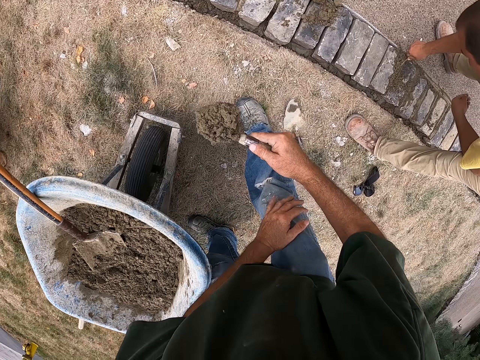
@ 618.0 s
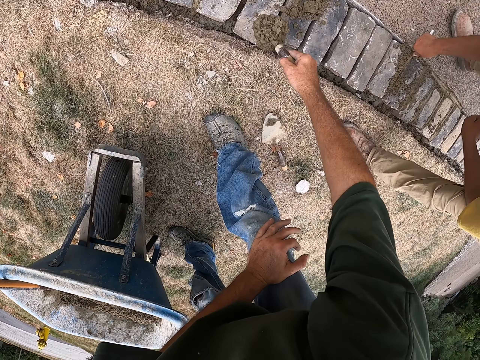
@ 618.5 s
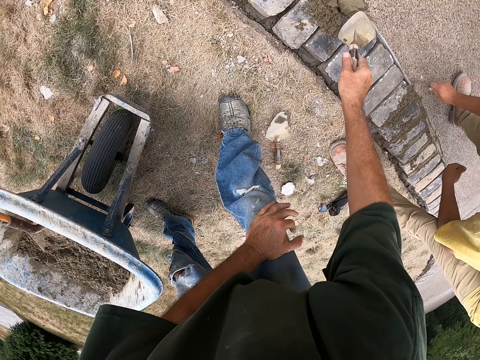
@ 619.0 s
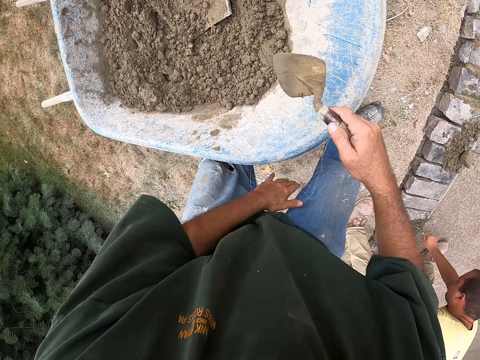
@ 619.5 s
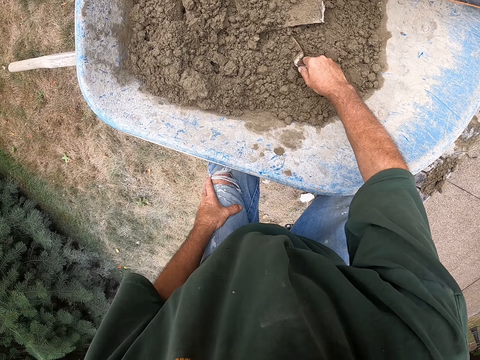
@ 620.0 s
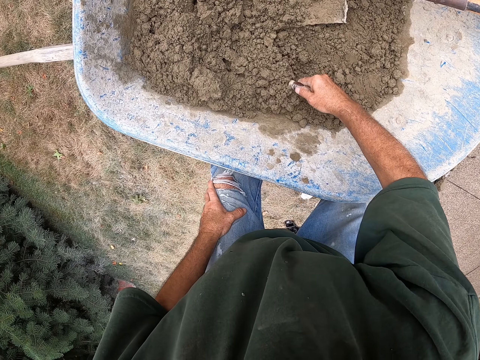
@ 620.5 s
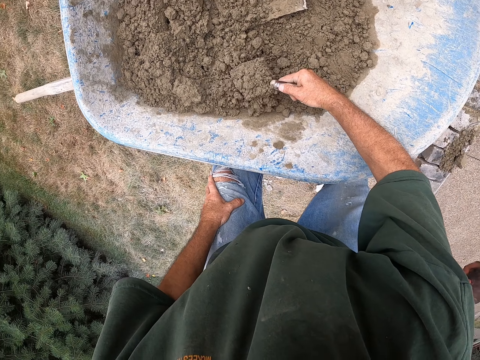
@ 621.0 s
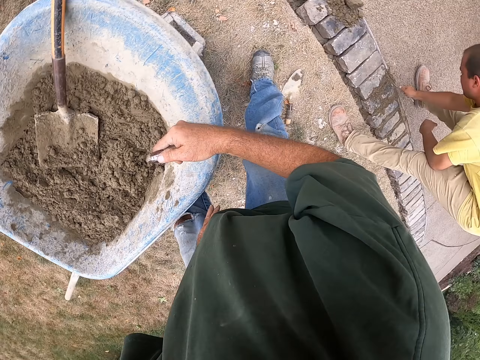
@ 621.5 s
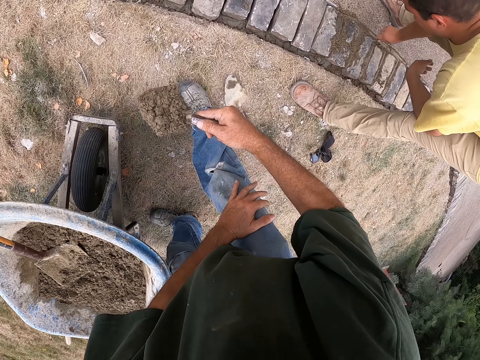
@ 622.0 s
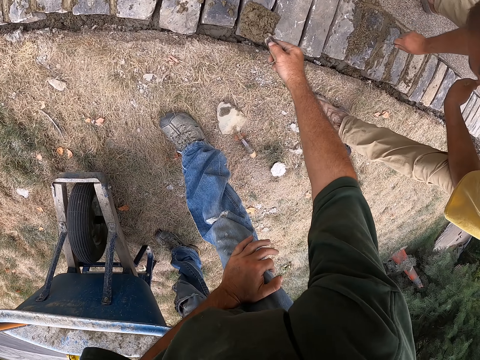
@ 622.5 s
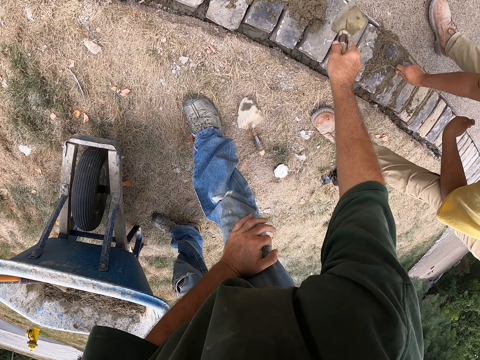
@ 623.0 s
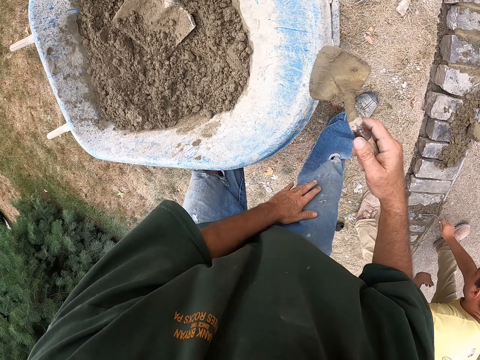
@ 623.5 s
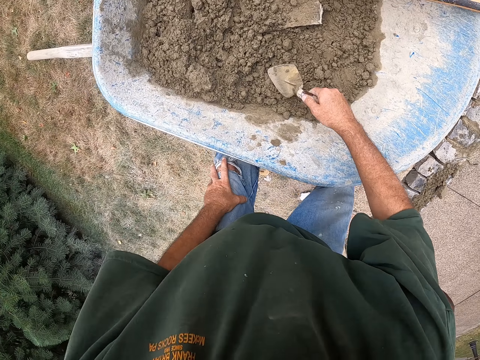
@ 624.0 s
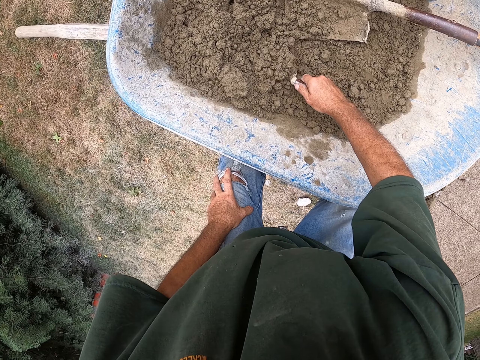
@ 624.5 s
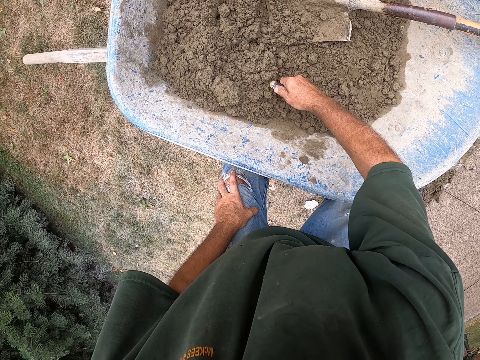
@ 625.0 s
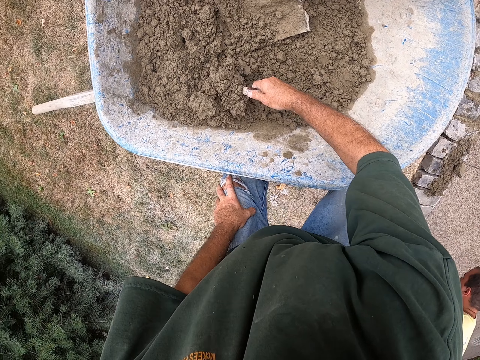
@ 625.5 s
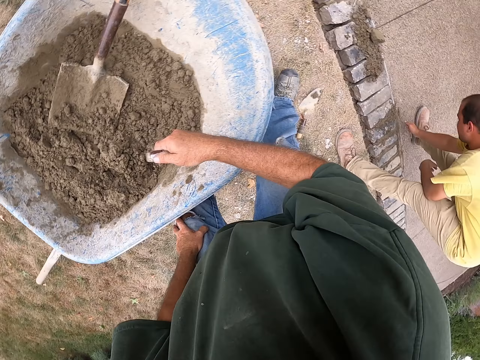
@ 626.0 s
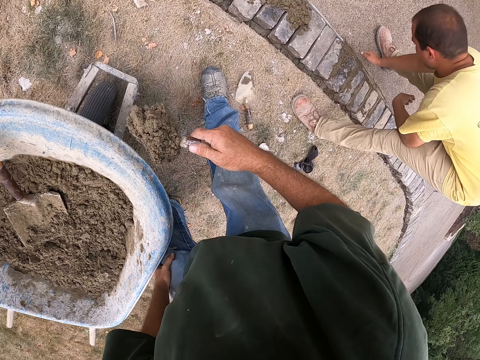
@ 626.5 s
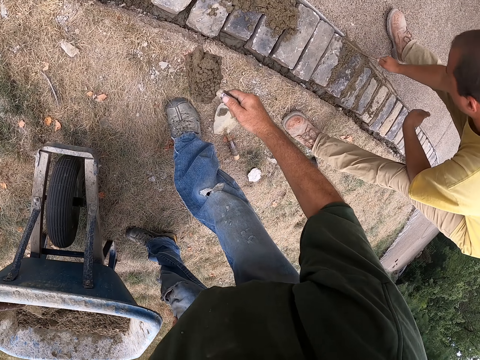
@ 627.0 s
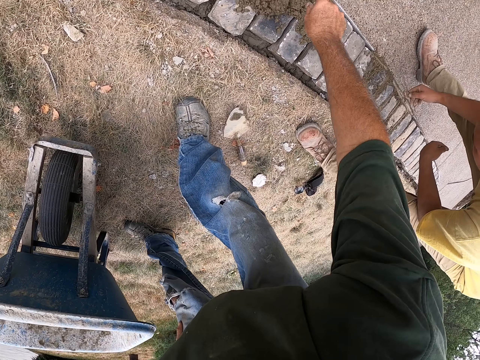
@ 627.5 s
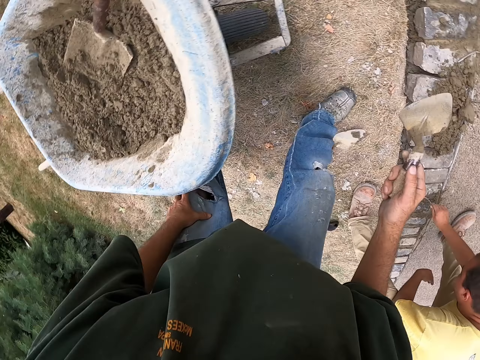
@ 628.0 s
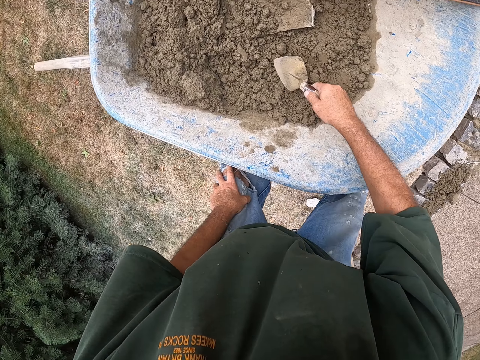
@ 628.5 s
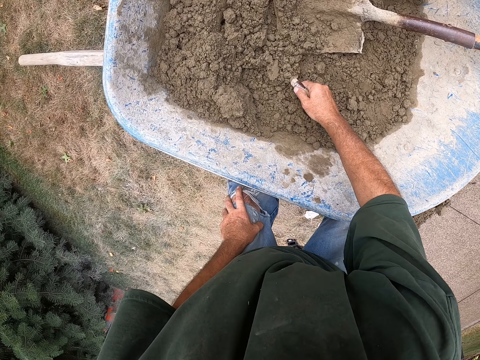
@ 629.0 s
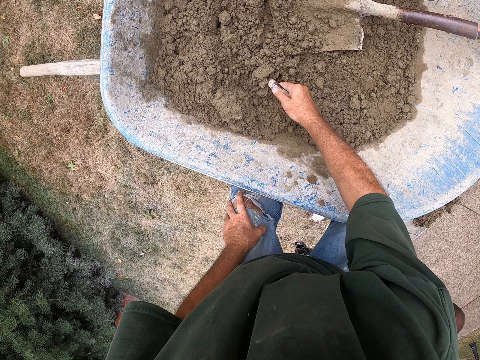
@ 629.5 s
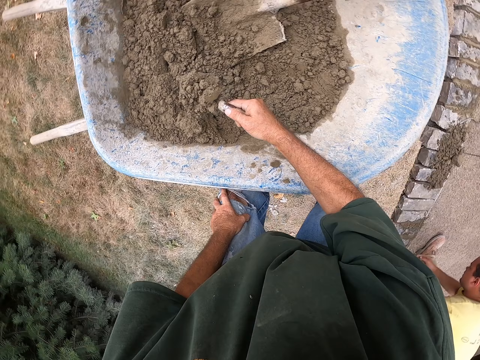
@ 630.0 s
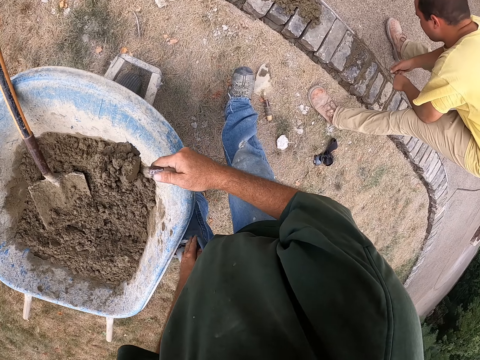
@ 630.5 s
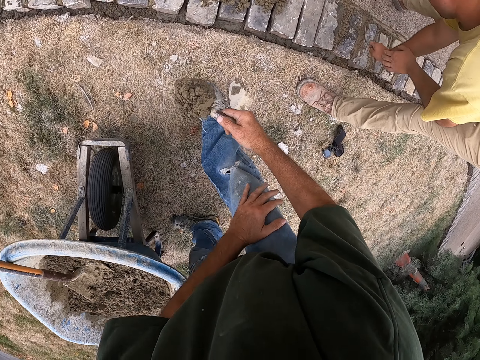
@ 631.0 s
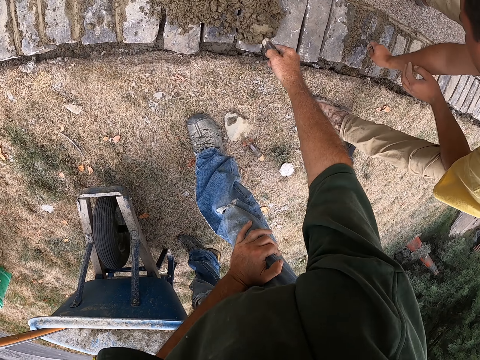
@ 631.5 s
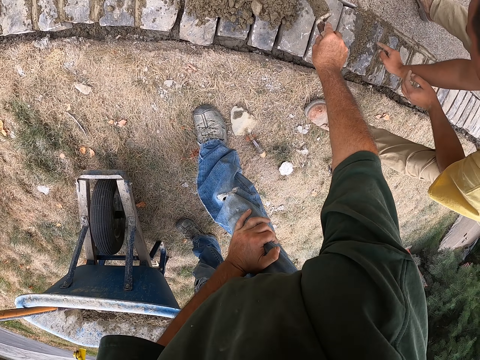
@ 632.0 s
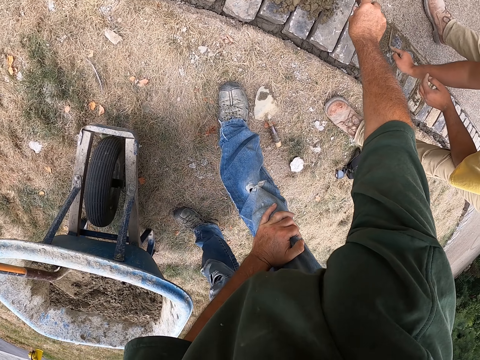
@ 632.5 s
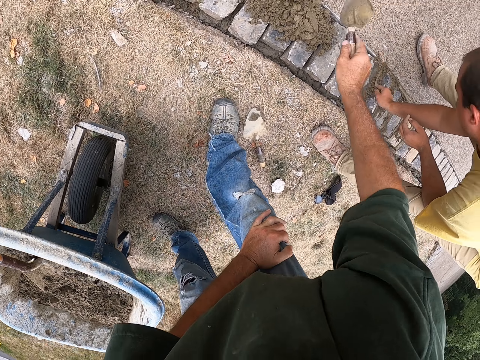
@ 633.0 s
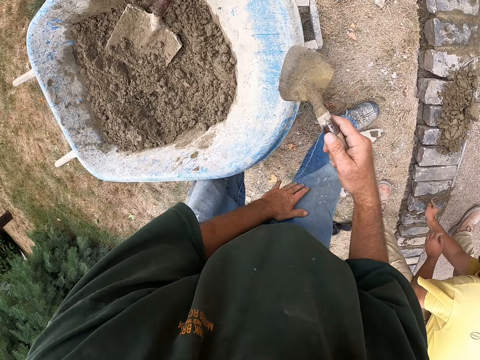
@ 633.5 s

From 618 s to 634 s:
The camera wearer pulls his hand off the wheelbarrow. He holds his knee. He puts cement on the bricks. A man cements the bricks with a joint filler. The camera wearer pulls his hand off the knee, holds his knee and picks cement from the wheelbarrow with a mason trowel. He pulls his hand off the knee. The man cements the bricks with the joint filler. The camera wearer holds his knee and puts cement on the bricks. He picks cement from the wheelbarrow with the mason trowel. The man cements the bricks with the joint filler. The camera wearer puts cement on the bricks. He picks cement from the wheelbarrow with the mason trowel. He pulls his hand off the knee and holds his knee. The man cements the bricks with the joint filler. The camera wearer puts cement on the bricks.

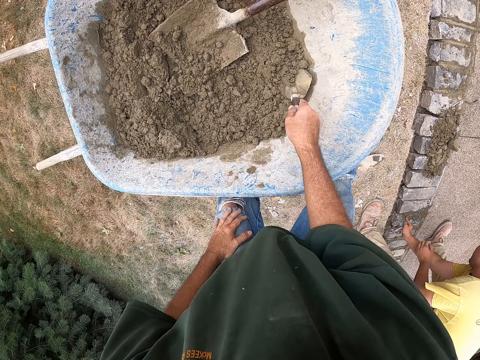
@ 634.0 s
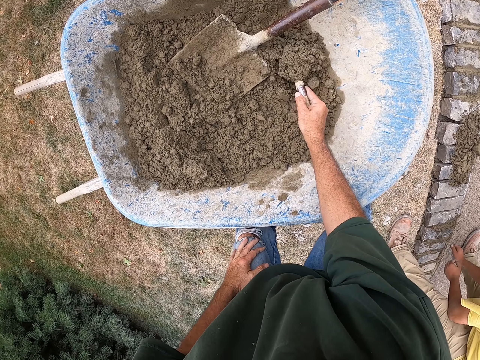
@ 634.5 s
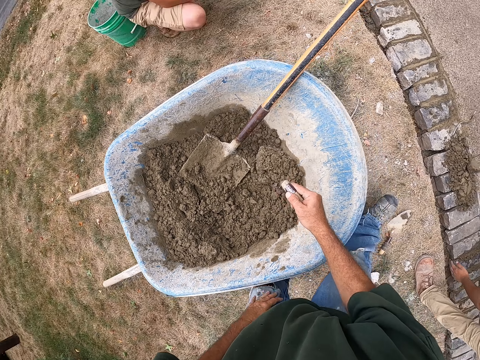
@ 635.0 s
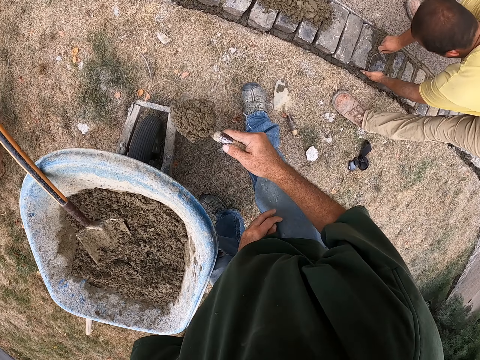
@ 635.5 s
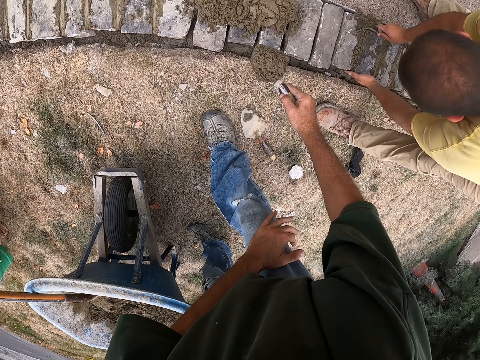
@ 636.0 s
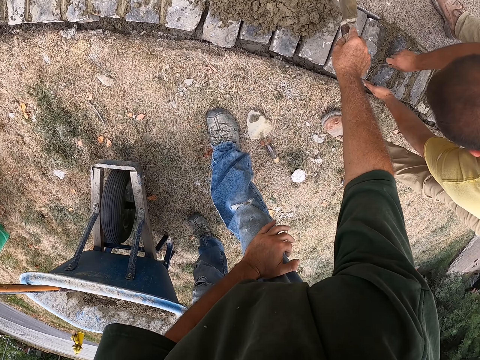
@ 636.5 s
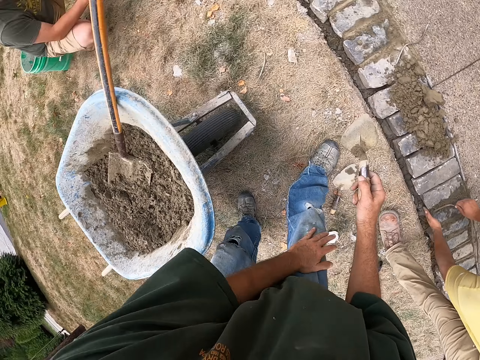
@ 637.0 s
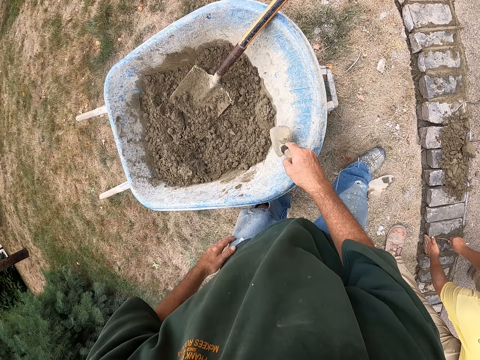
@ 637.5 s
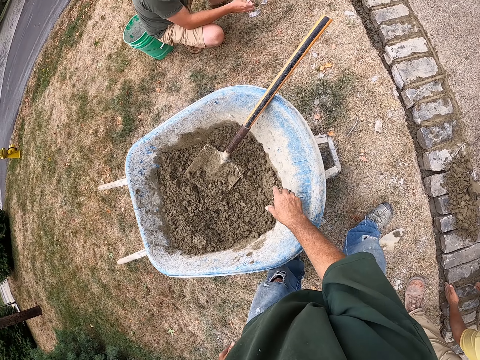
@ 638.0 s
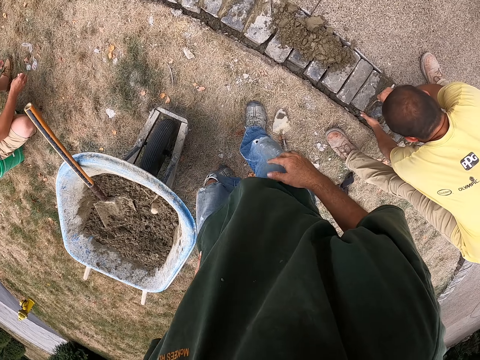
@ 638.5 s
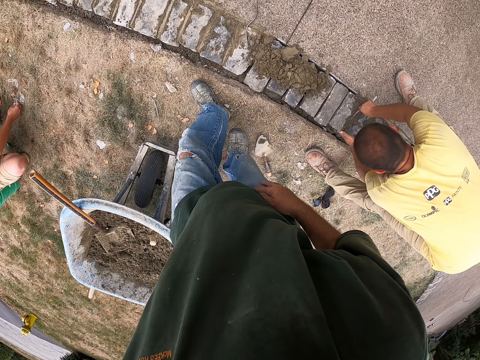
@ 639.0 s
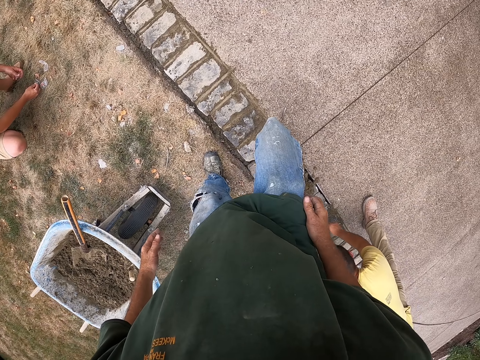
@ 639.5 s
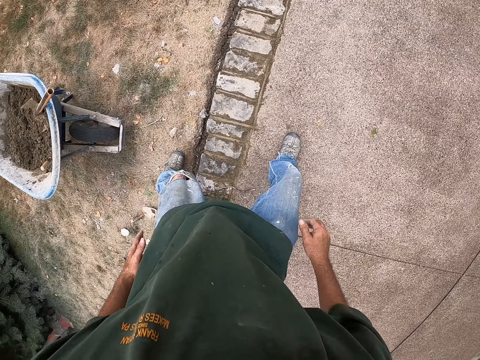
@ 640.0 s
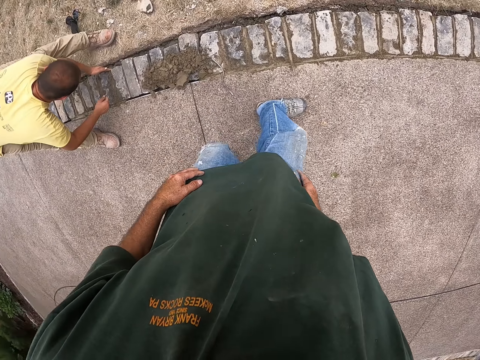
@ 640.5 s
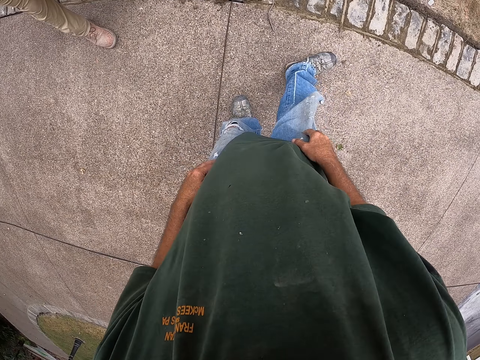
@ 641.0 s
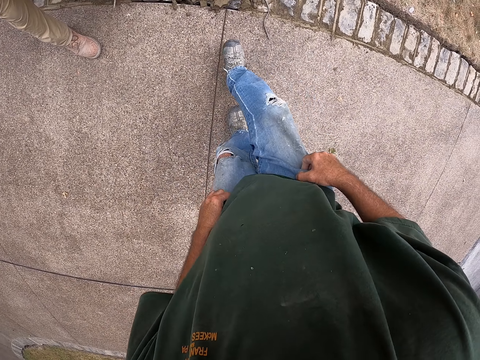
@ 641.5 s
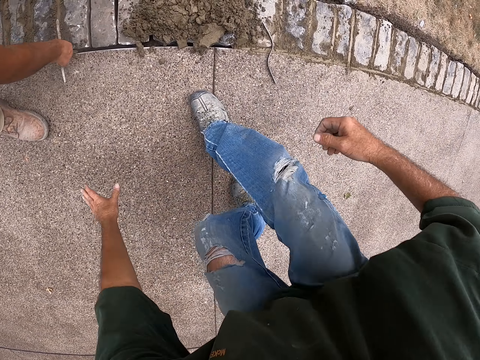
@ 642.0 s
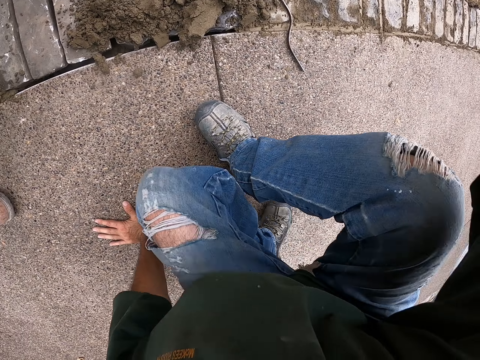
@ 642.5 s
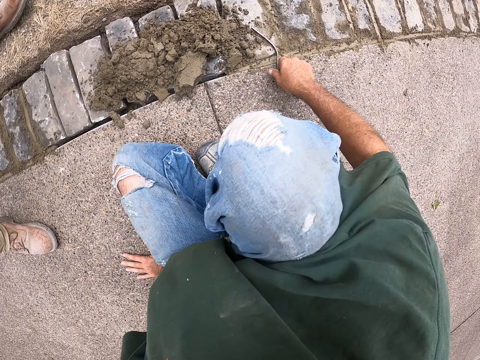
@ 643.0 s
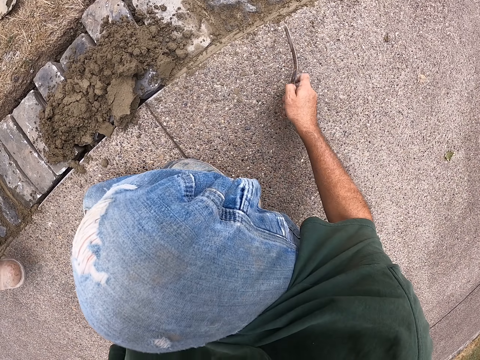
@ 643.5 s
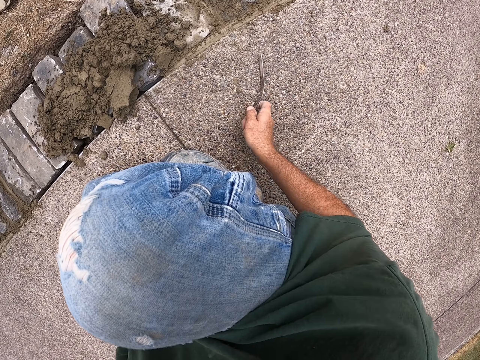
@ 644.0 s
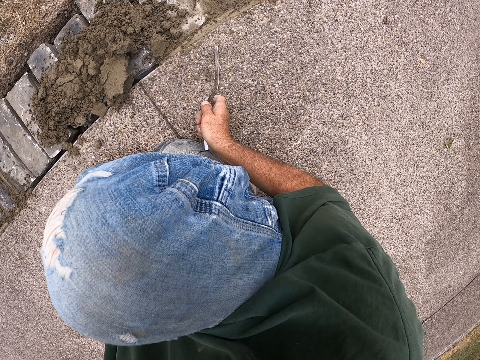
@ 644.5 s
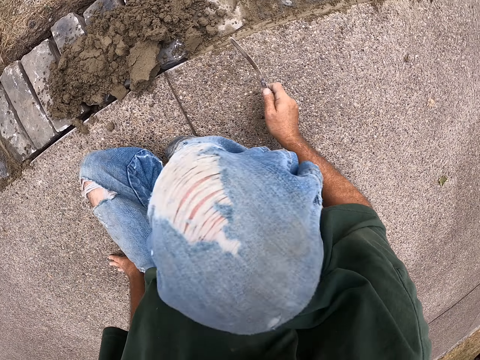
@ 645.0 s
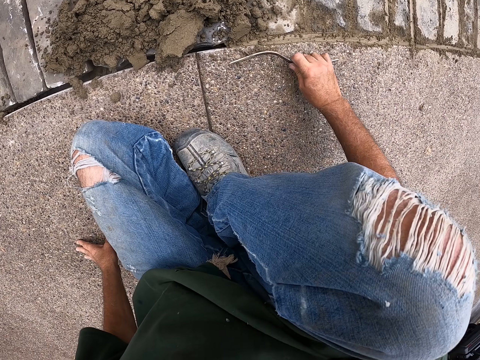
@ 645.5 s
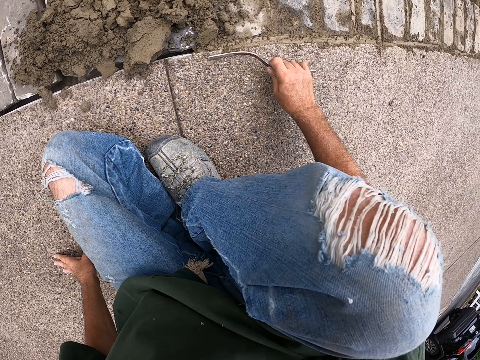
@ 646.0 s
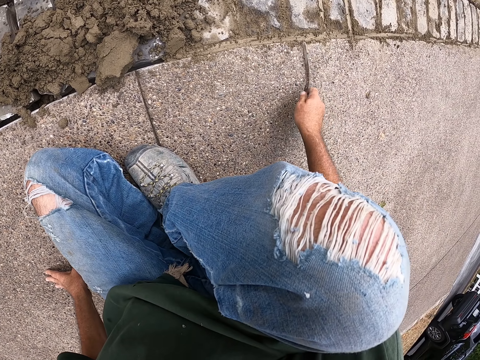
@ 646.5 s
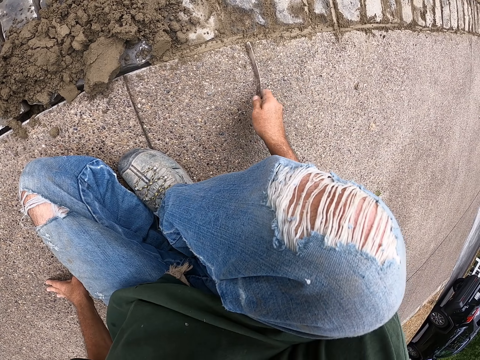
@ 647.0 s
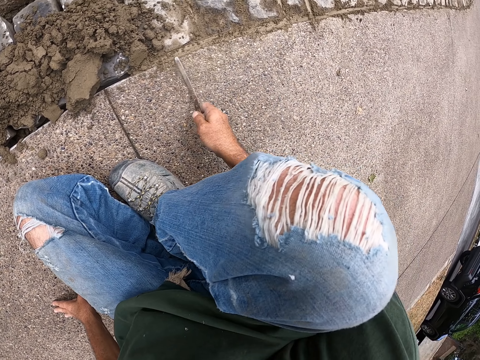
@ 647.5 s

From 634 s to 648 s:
The camera wearer holds his knee. He picks cement from the wheelbarrow with a mason trowel. A man cements the bricks with a joint filler. The camera wearer puts cement on the bricks. He puts the mason trowel in the wheelbarrow. He walks on the grass. He steps on the other side of the bricks. The man cements the bricks with the joint filler. The camera wearer lays low. He sits on the path. He picks up a joint filler from the floor. He collects the cement on the floor with the joint filler.
